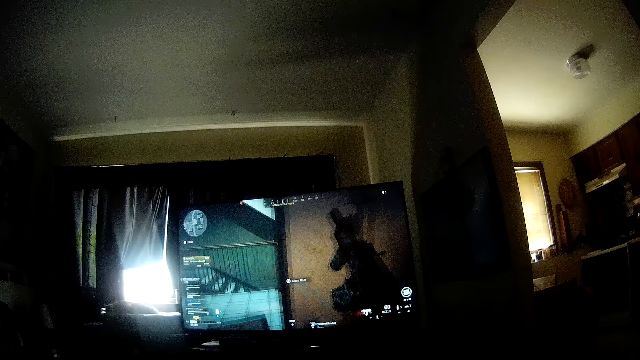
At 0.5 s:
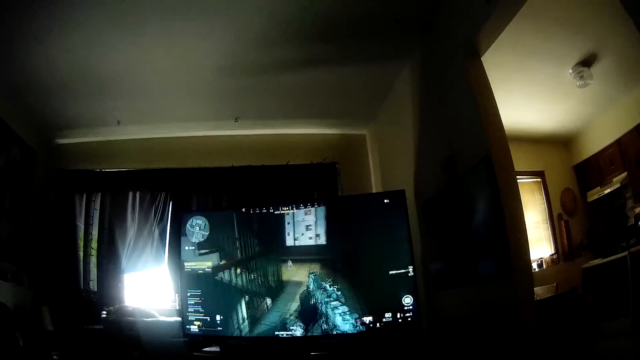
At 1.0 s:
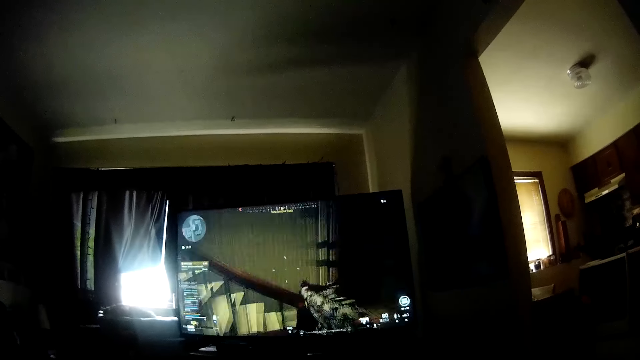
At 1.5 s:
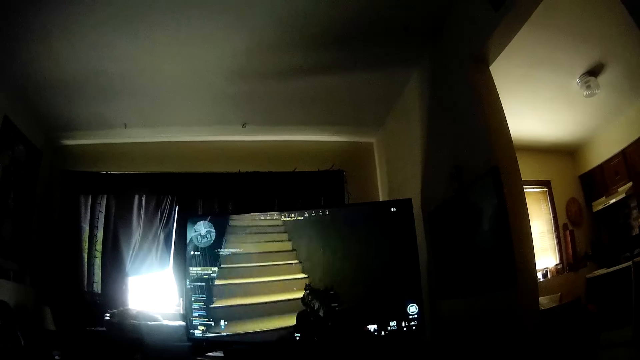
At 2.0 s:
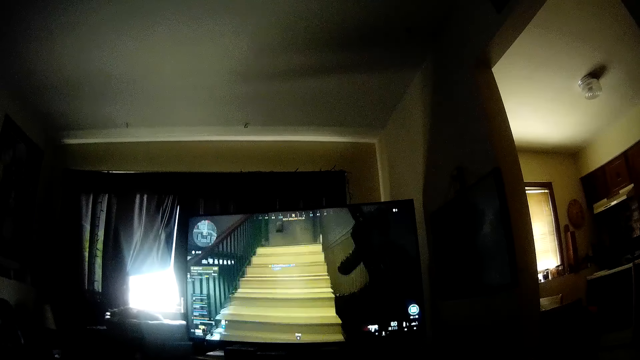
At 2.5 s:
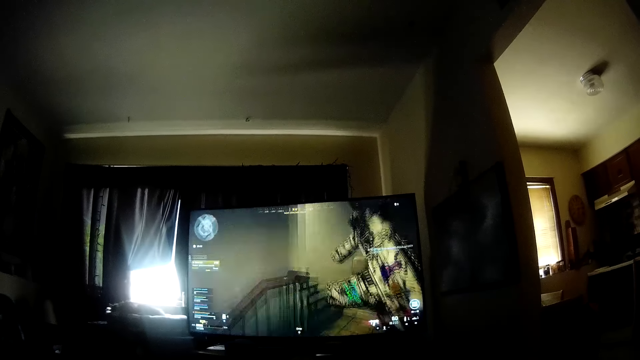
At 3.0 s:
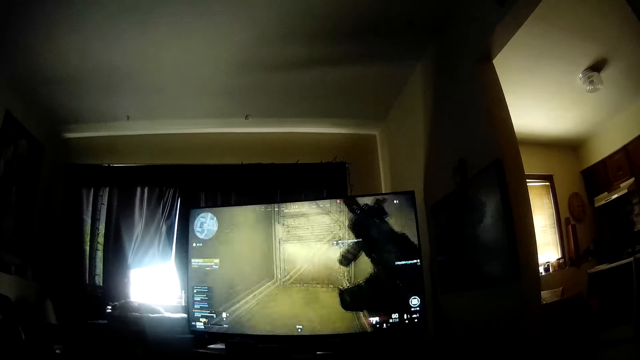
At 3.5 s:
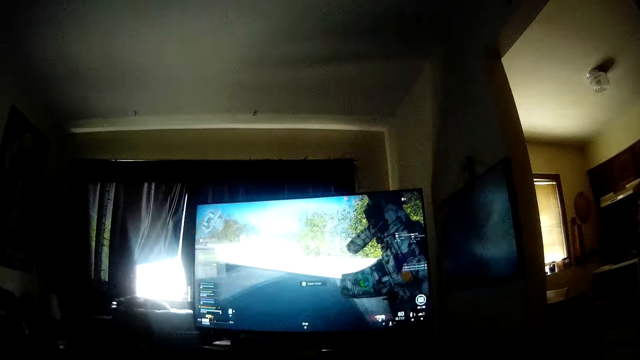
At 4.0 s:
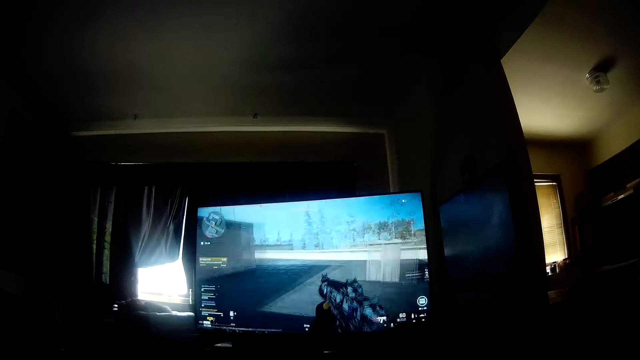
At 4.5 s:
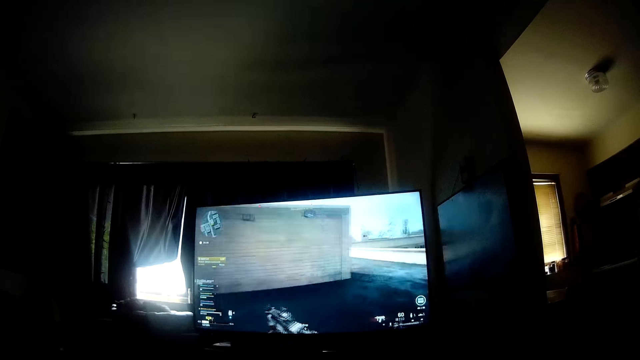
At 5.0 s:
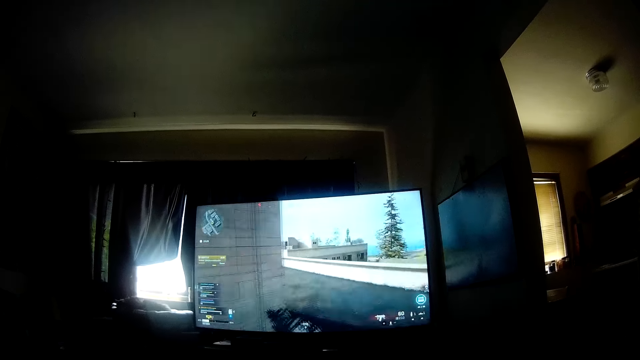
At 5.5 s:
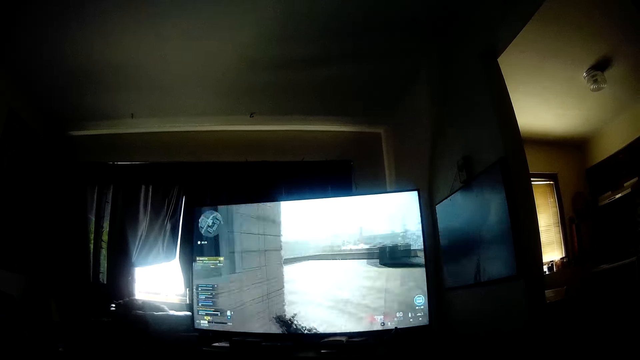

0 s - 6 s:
The camera wearer plays a video game with a television. They watch the video game.

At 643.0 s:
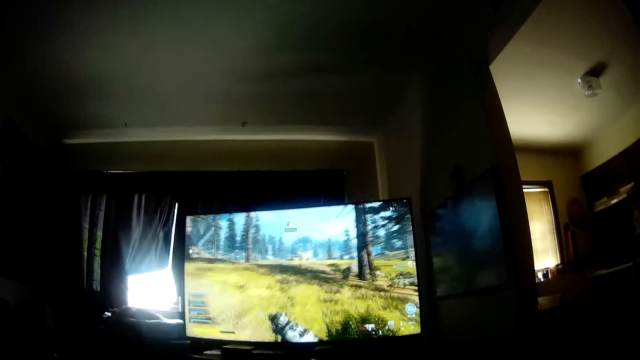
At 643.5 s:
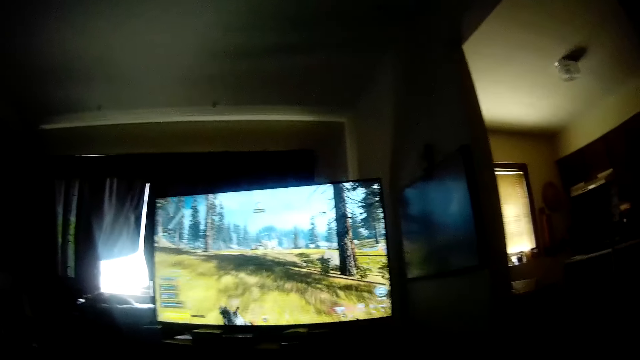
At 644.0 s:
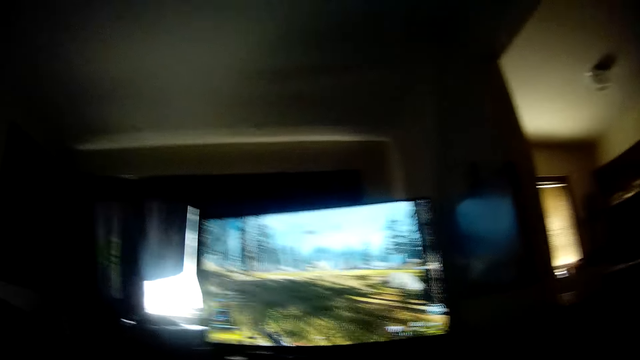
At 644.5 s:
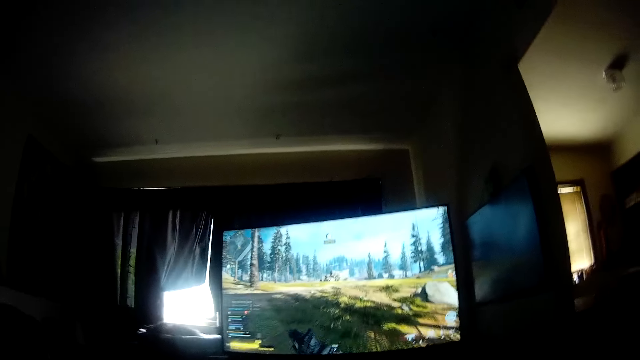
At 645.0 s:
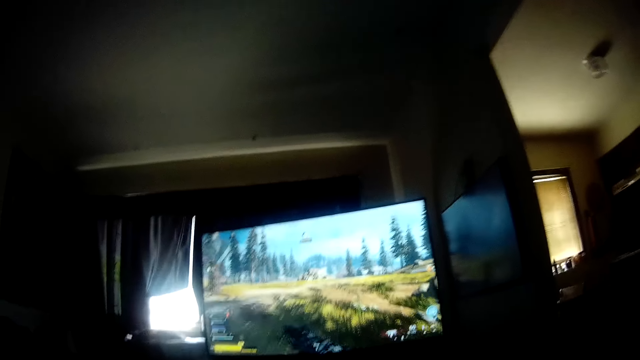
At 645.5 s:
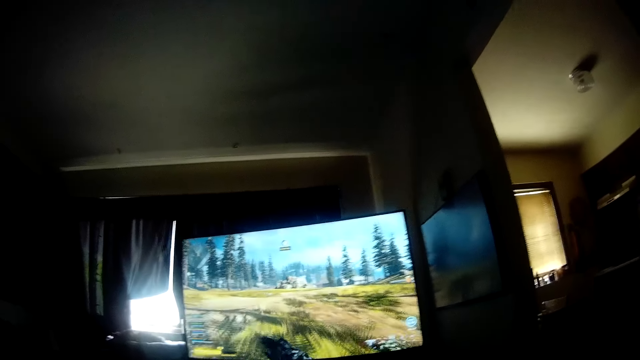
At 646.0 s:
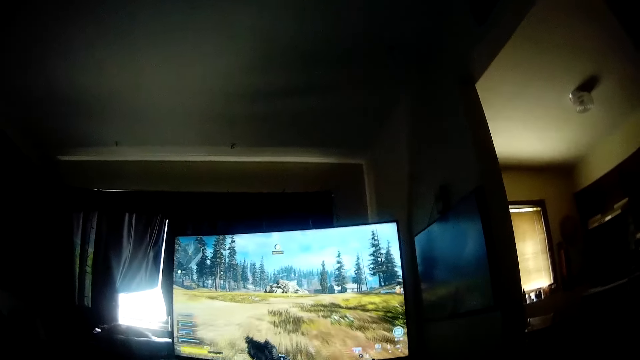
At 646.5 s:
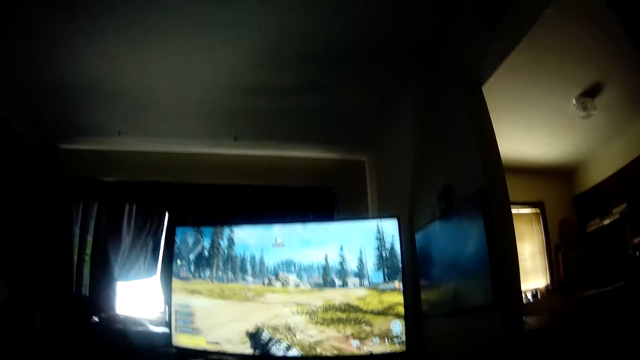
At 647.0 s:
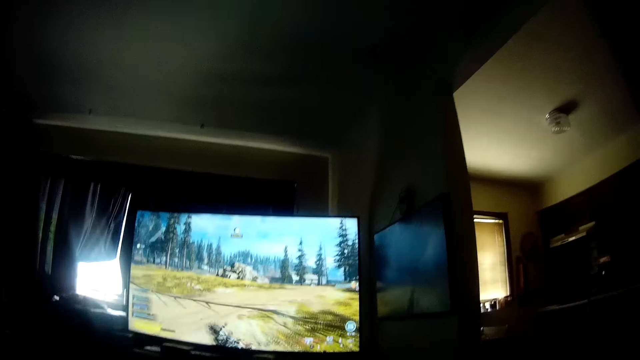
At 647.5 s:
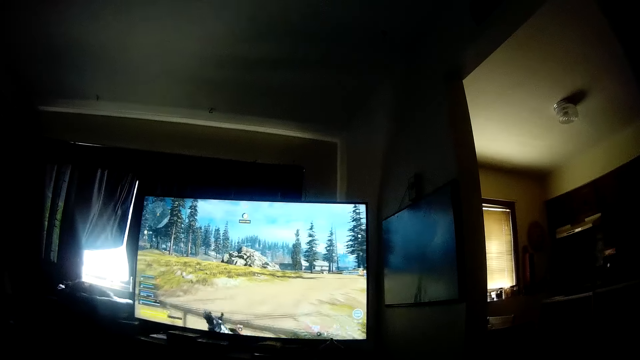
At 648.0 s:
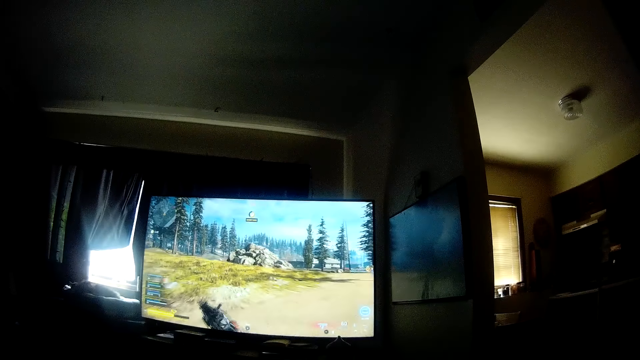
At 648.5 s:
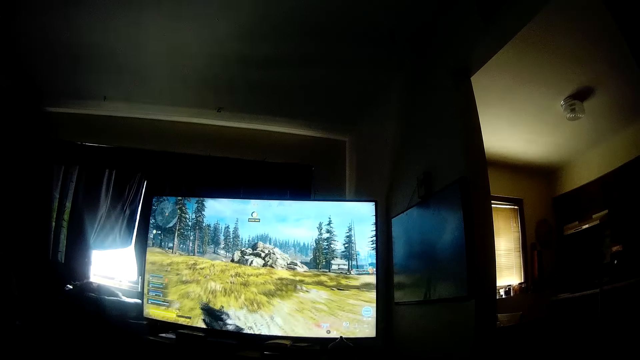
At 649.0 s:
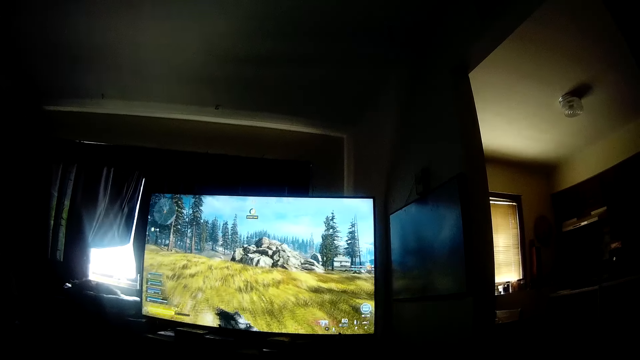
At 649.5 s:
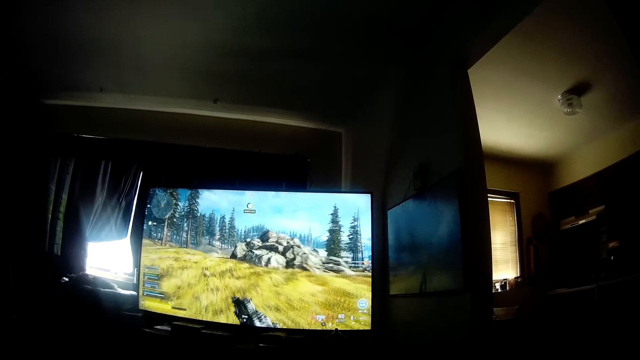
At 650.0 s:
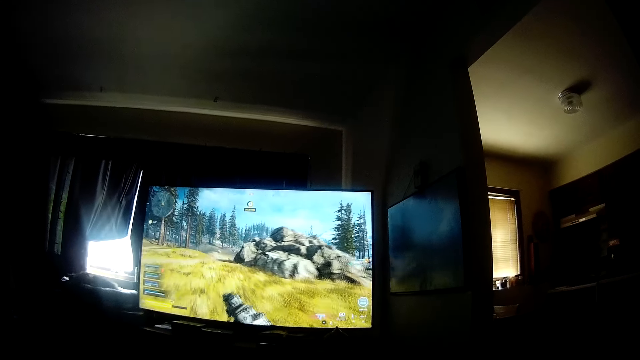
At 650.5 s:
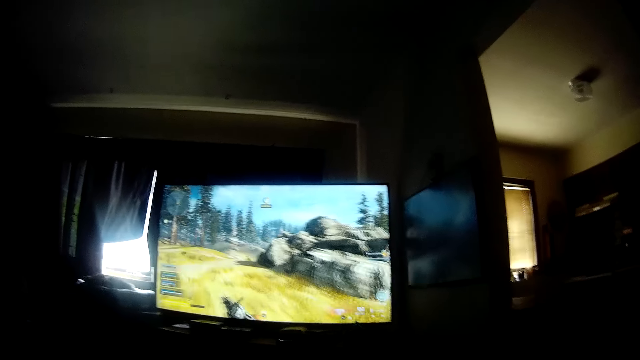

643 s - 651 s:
The camera wearer talks to himself. They play the video game.

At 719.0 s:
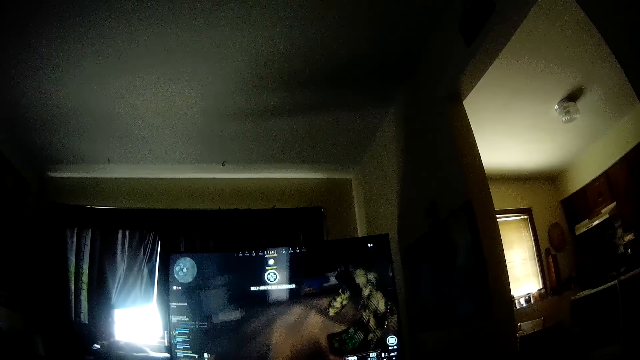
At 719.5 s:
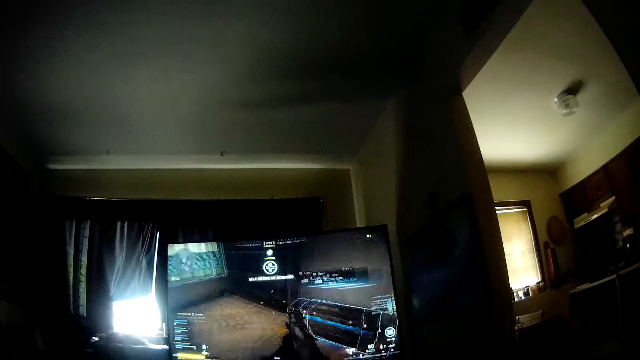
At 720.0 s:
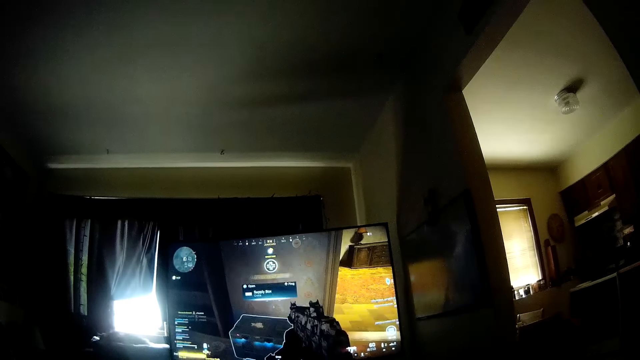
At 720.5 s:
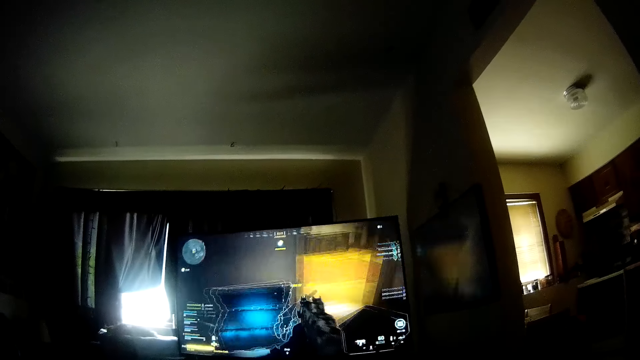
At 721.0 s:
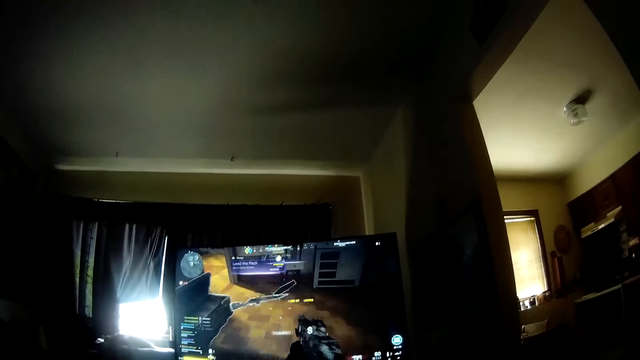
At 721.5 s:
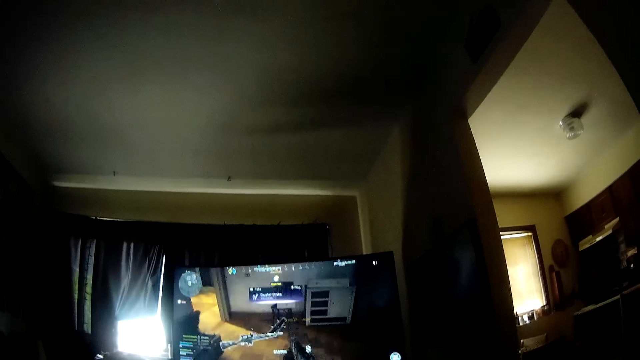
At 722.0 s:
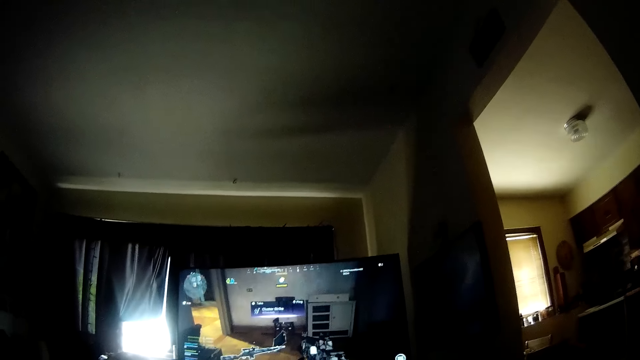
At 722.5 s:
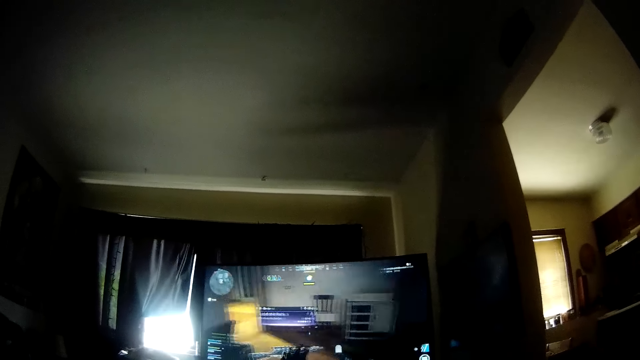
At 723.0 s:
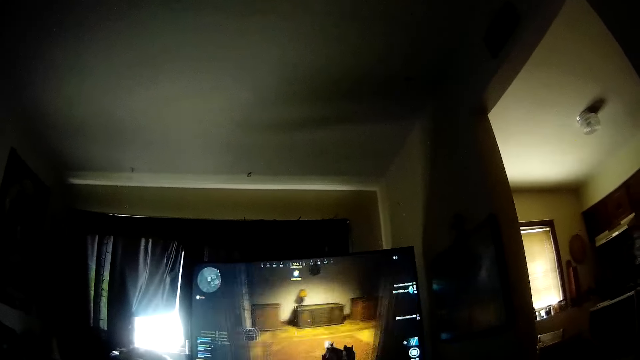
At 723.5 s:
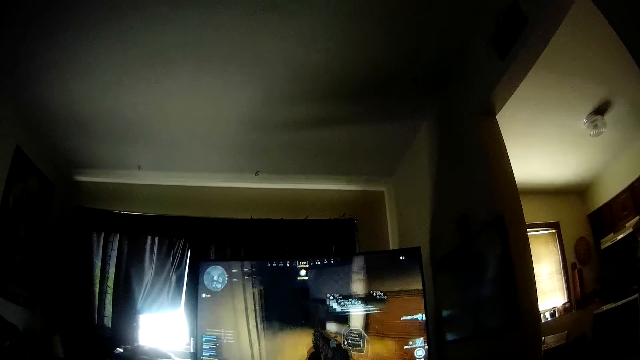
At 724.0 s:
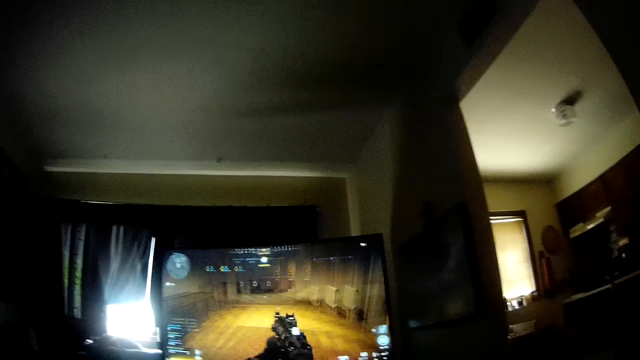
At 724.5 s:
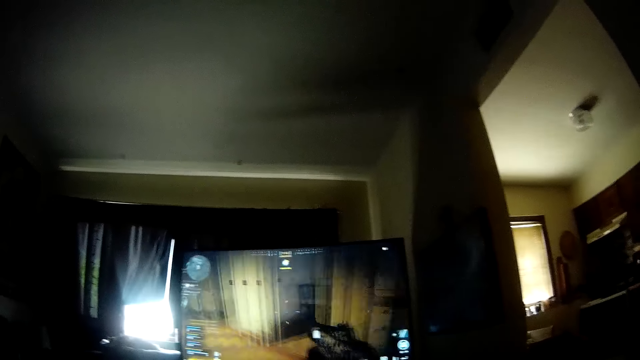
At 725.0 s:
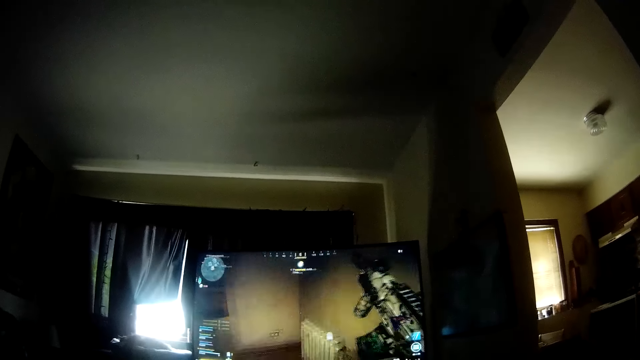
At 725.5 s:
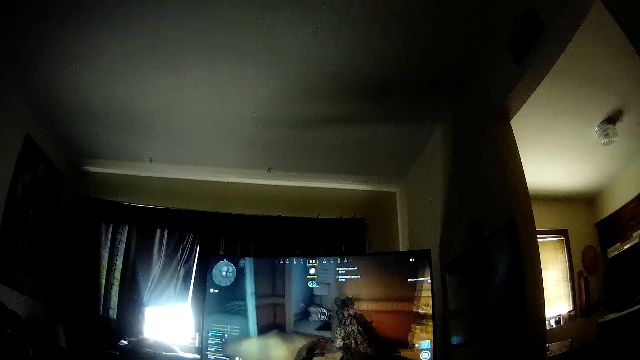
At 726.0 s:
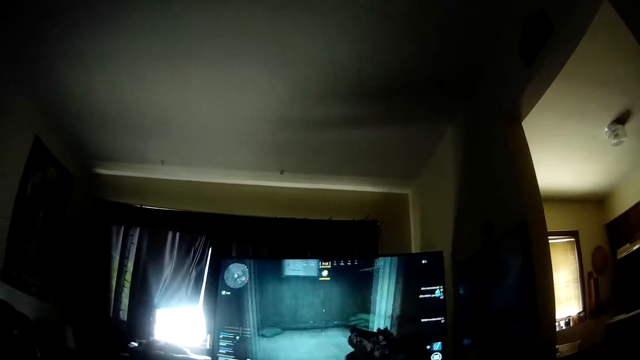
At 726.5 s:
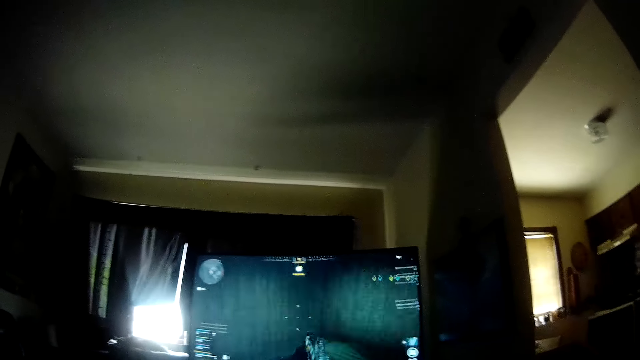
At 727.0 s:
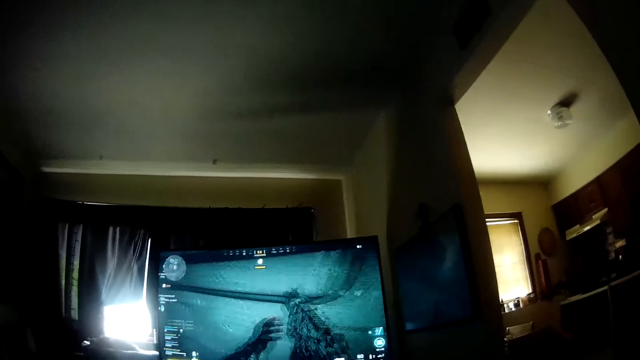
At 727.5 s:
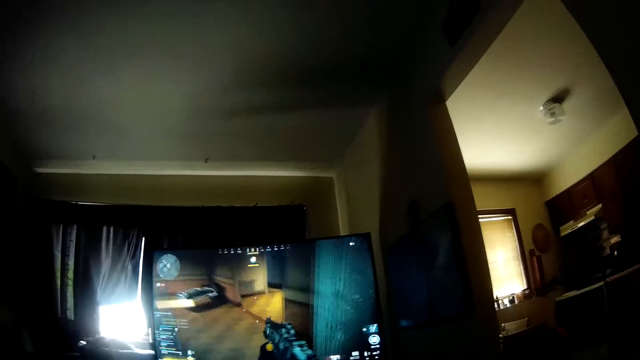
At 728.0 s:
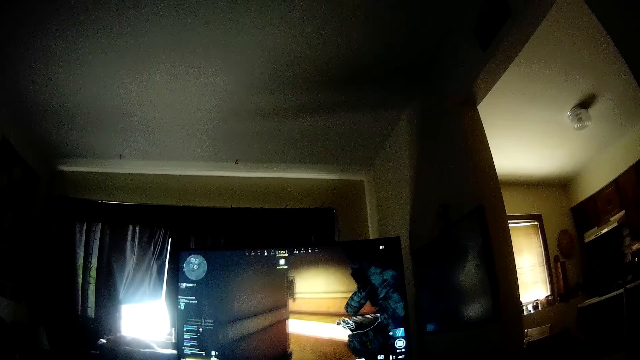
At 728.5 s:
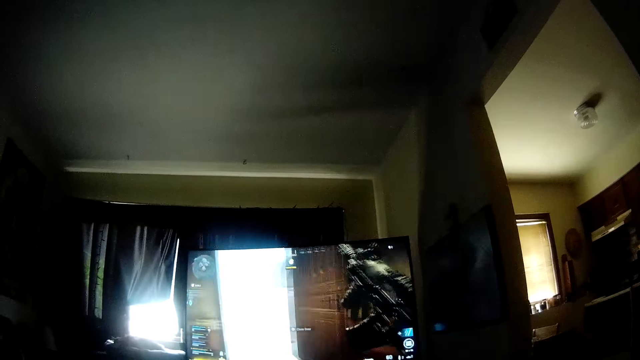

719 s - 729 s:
The camera wearer talks to himself. They play the video game.
